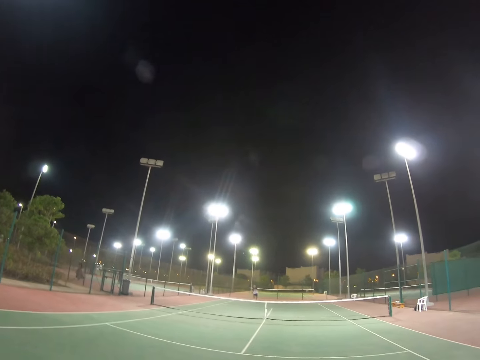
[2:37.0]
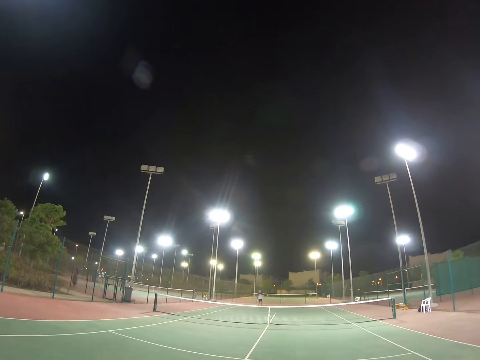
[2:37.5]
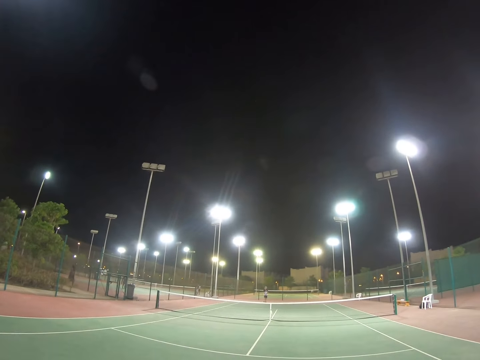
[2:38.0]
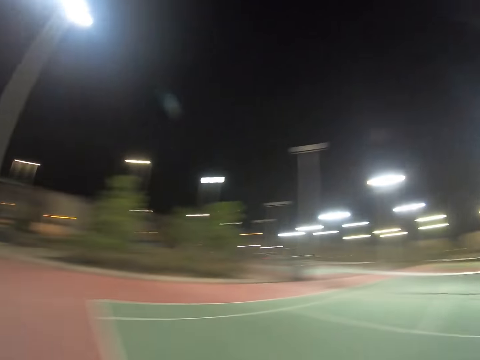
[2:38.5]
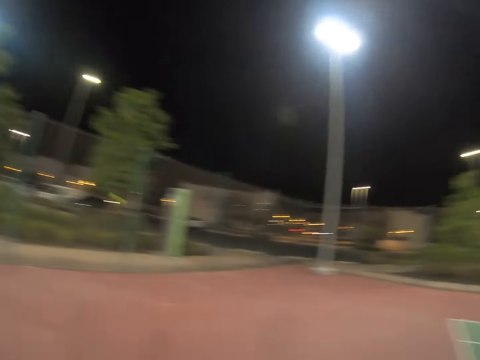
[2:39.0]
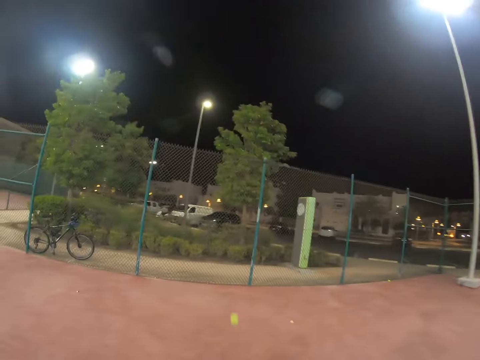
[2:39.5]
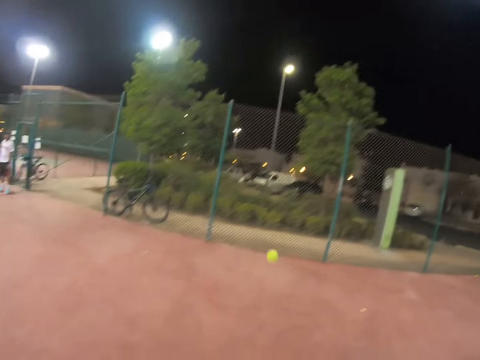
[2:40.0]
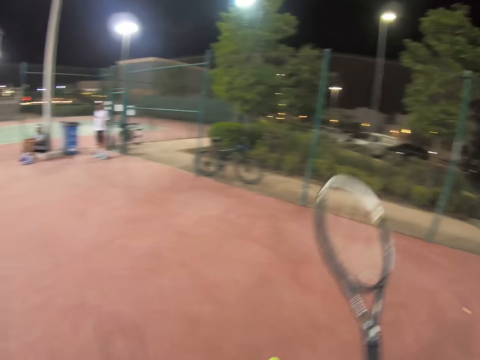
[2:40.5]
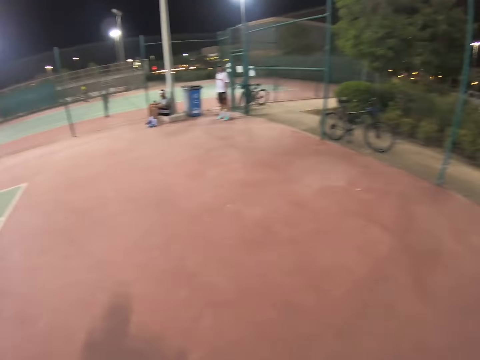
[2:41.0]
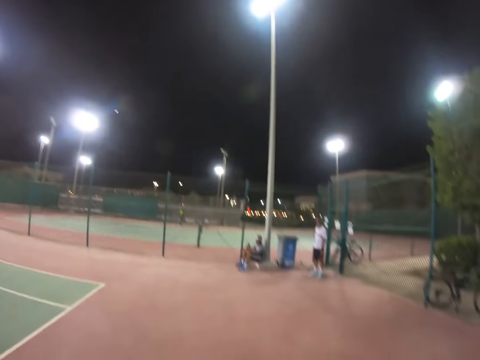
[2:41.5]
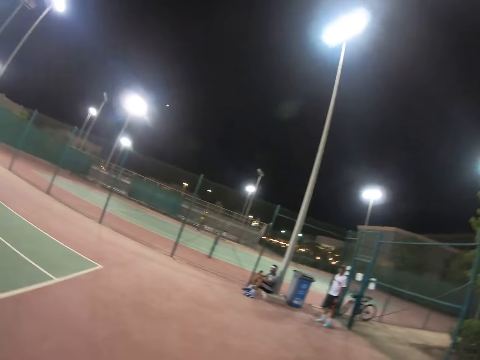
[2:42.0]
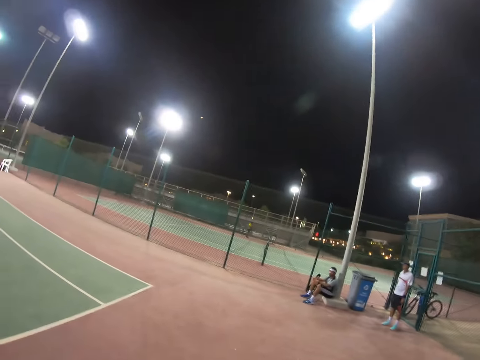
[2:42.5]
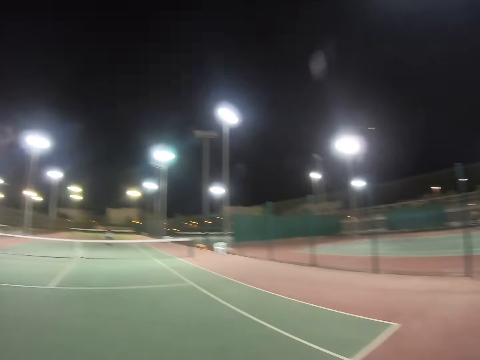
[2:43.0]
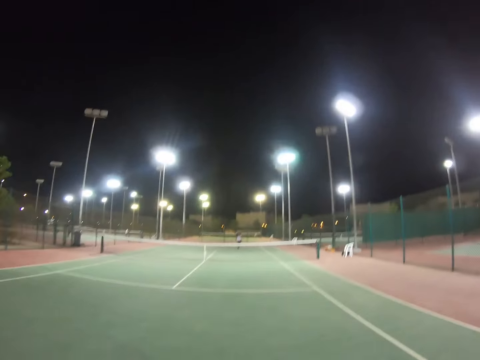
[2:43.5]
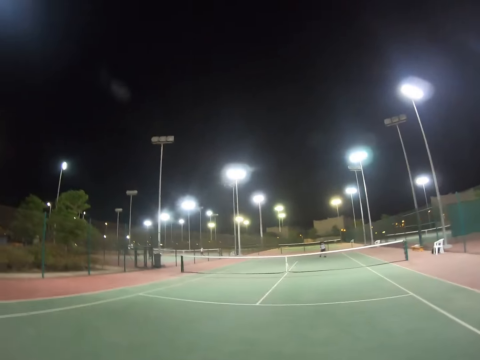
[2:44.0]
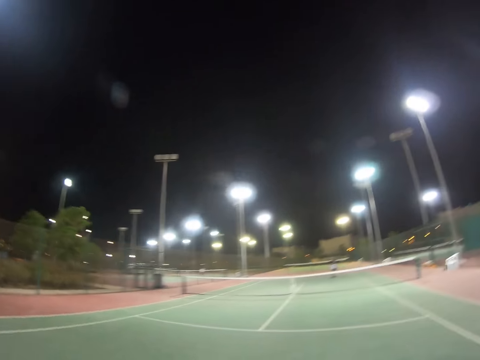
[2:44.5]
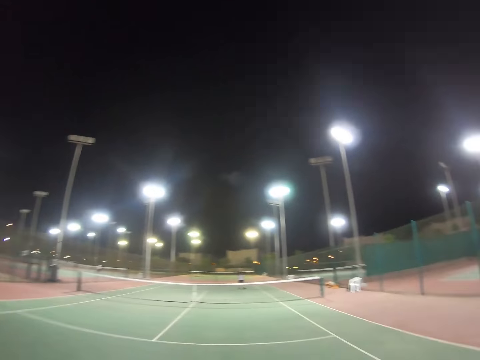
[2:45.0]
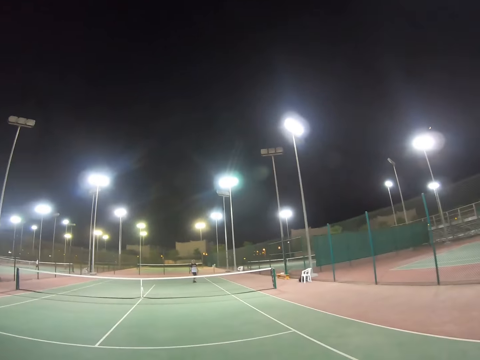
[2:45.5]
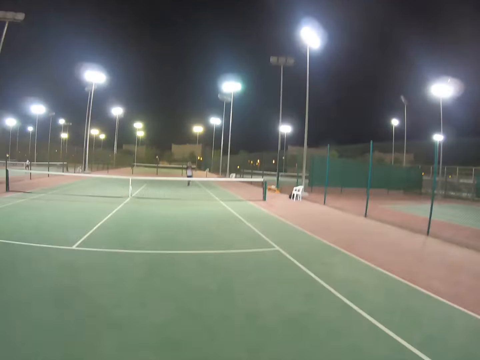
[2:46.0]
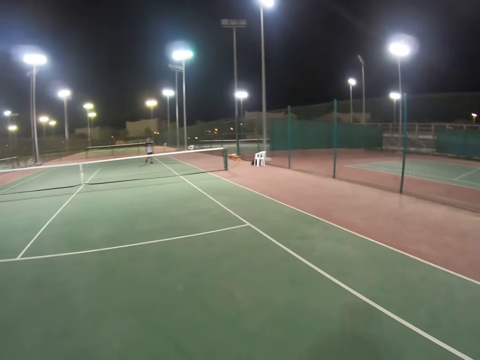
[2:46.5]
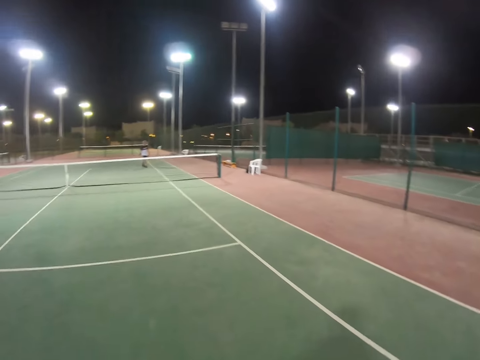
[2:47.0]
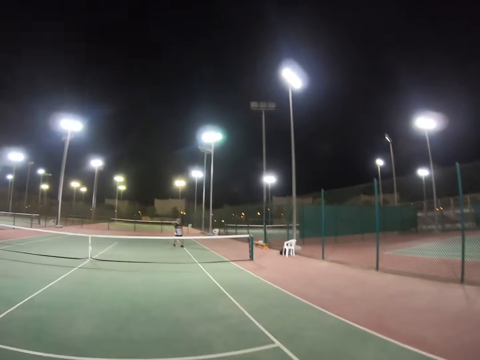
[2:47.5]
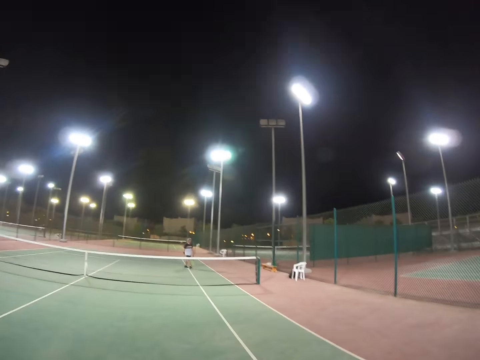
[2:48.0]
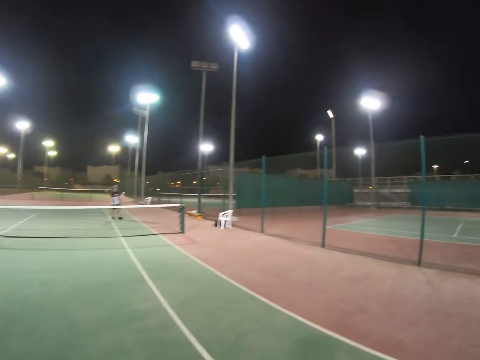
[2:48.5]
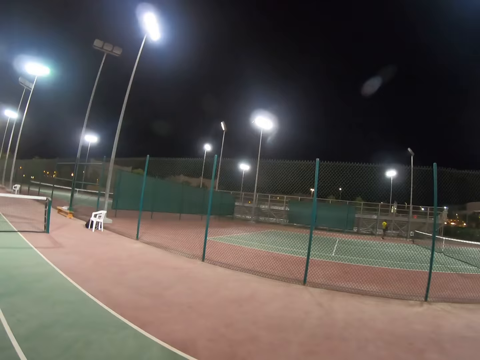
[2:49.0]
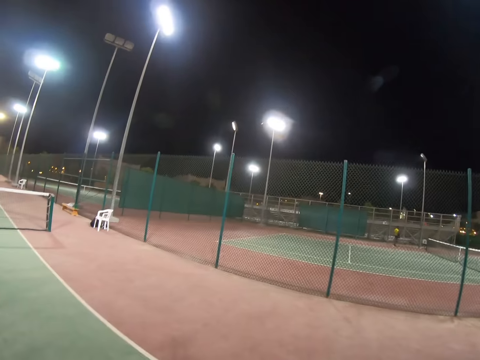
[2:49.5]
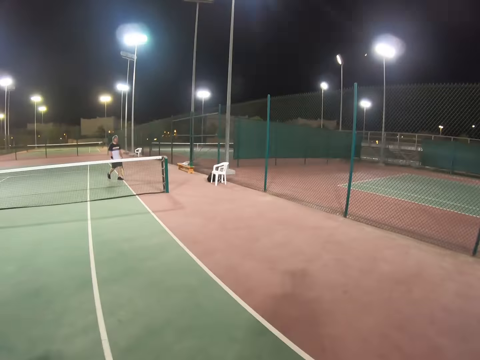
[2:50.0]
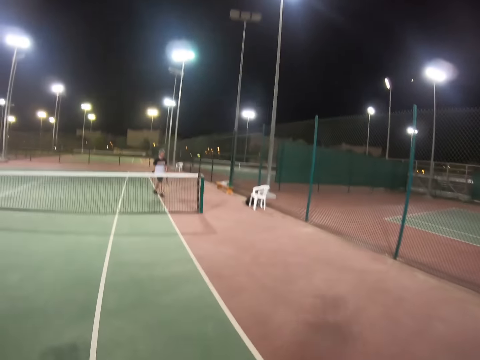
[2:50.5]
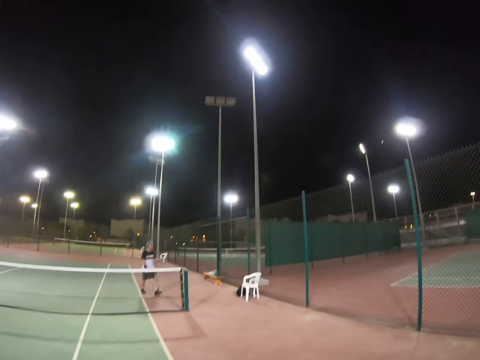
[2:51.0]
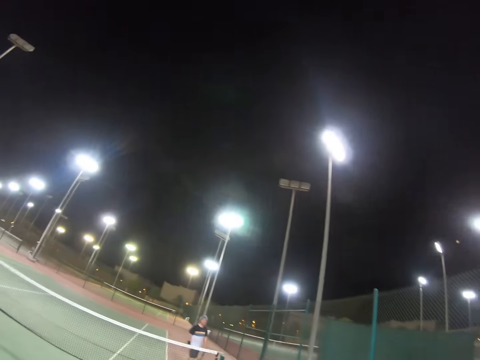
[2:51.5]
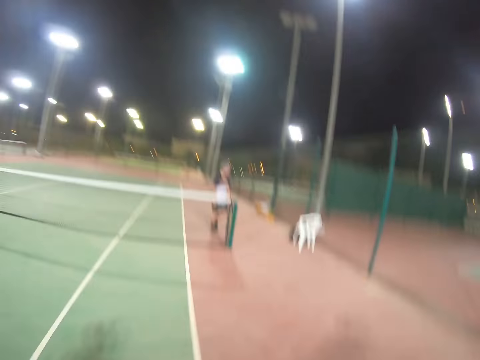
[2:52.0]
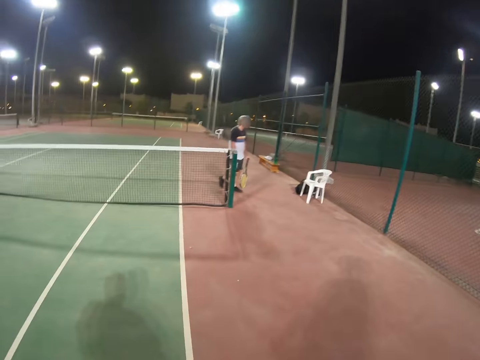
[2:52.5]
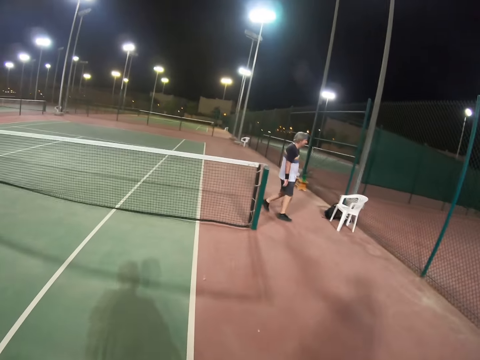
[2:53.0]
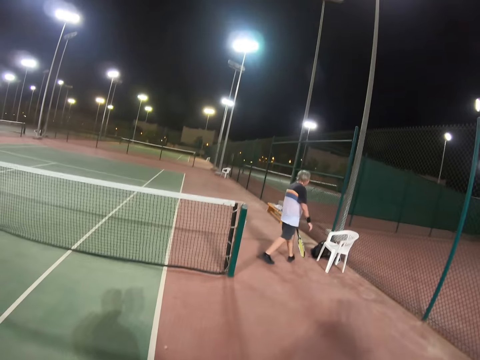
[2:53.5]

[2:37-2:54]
A man kicks a tennis ball with a racket. The camera wearer walks around a field. They hit the tennis ball with a racket. They walk around the field. The man walks around the field. The camera wearer walks around the field.

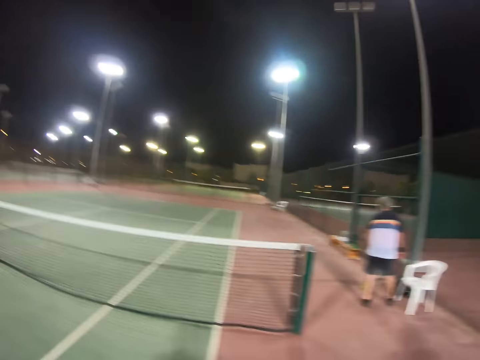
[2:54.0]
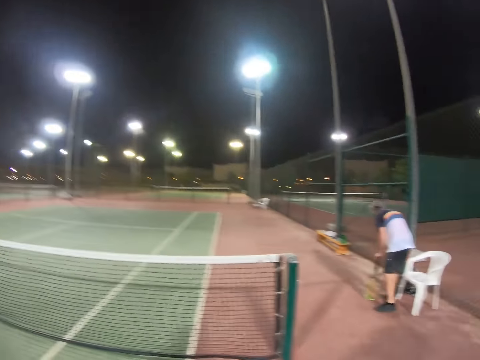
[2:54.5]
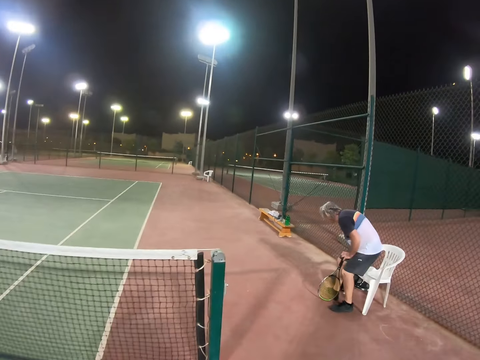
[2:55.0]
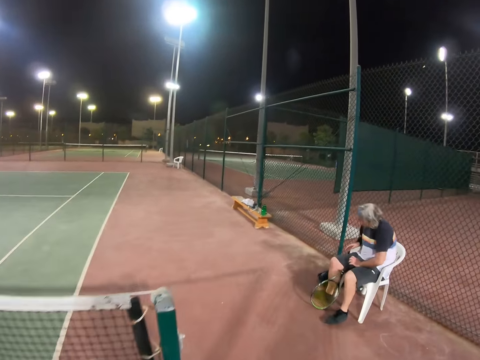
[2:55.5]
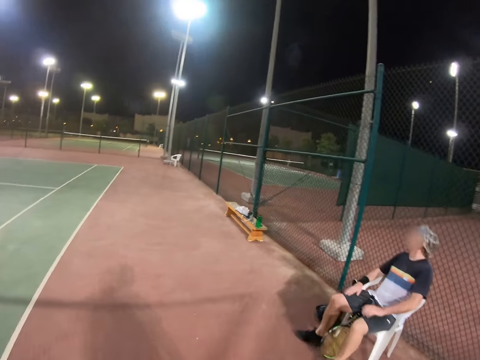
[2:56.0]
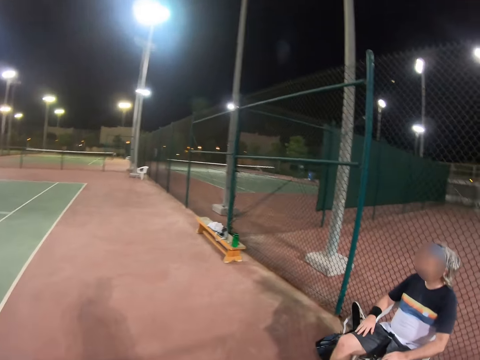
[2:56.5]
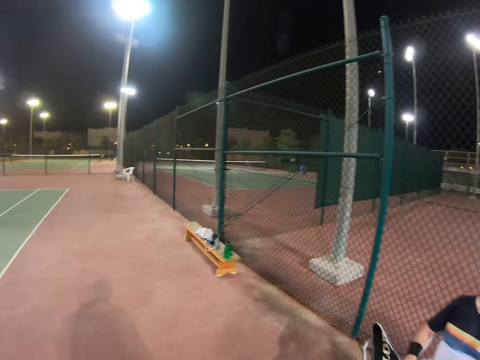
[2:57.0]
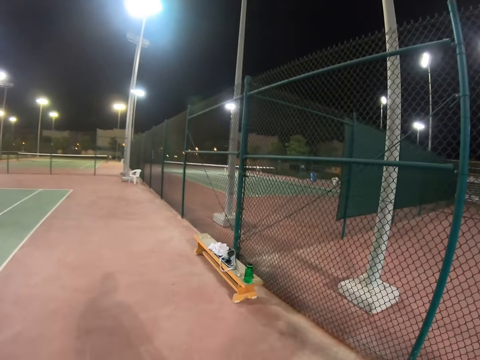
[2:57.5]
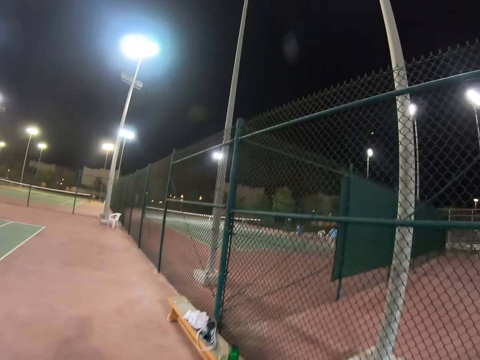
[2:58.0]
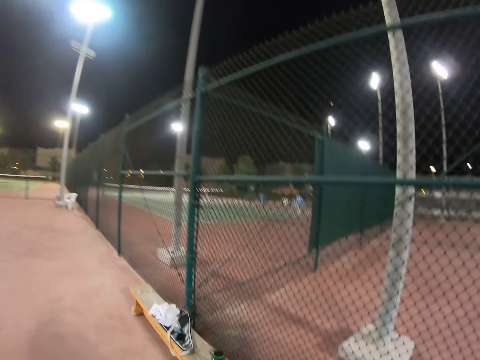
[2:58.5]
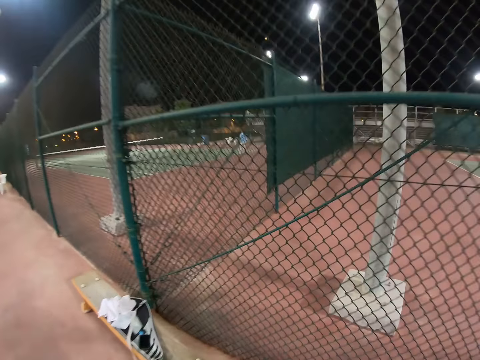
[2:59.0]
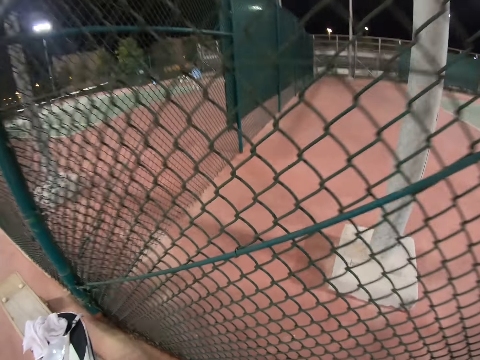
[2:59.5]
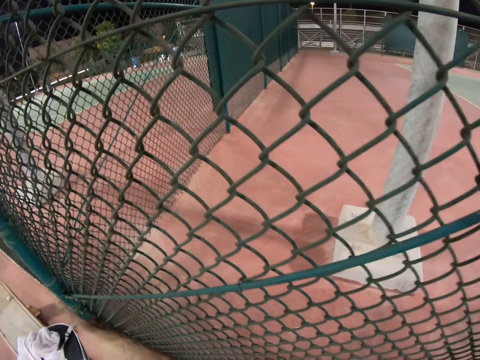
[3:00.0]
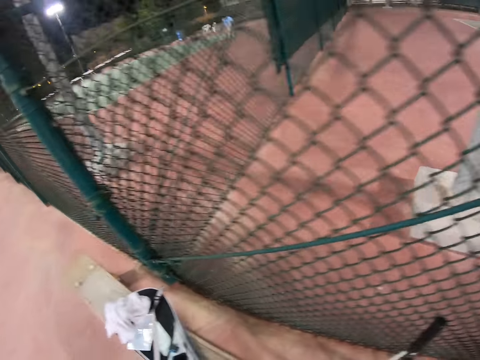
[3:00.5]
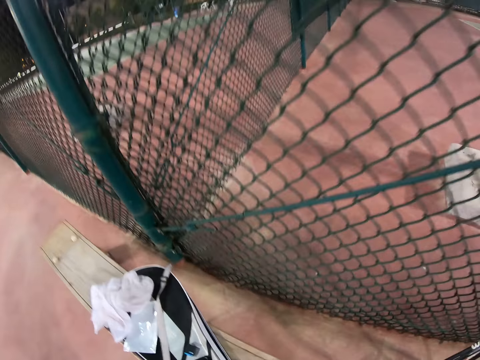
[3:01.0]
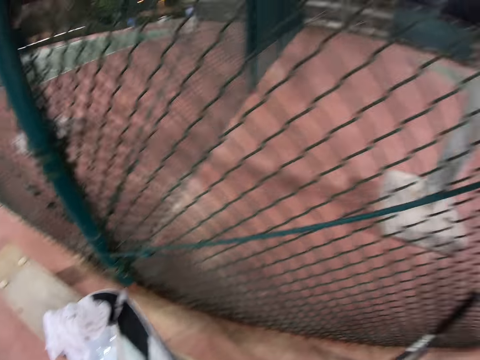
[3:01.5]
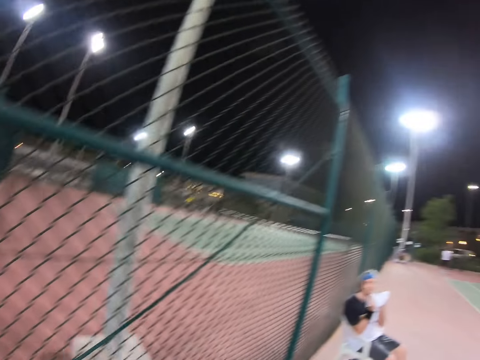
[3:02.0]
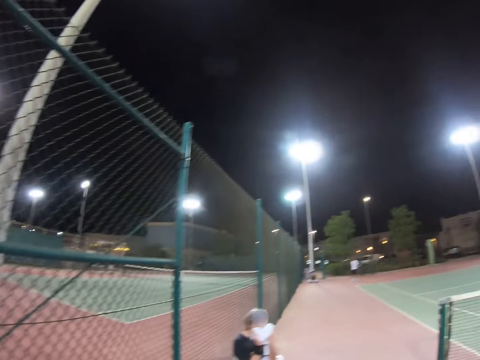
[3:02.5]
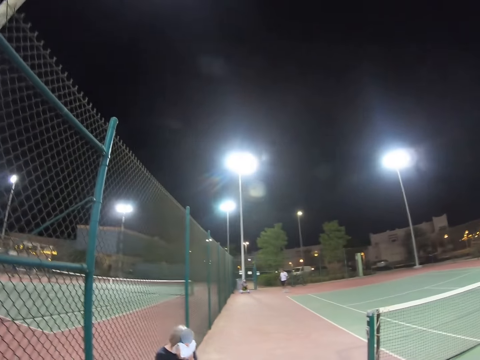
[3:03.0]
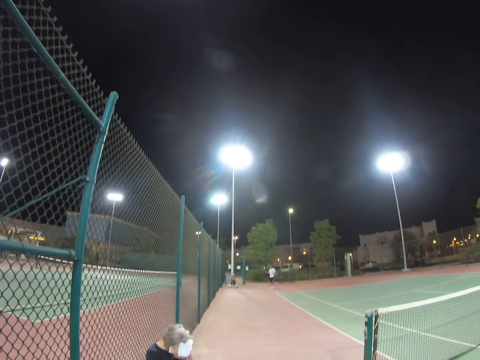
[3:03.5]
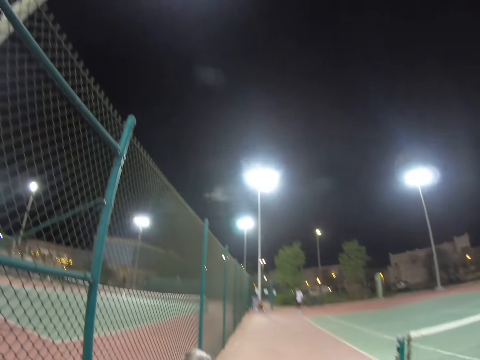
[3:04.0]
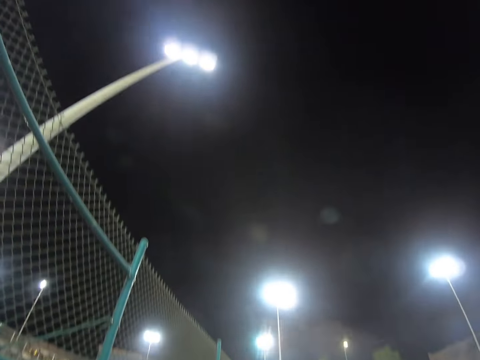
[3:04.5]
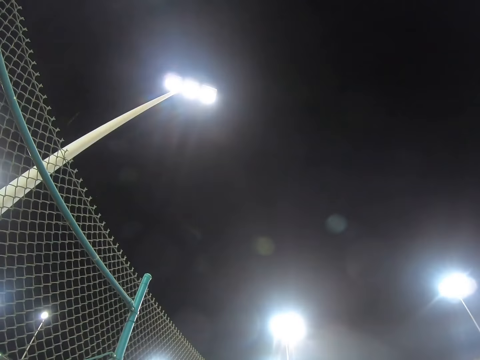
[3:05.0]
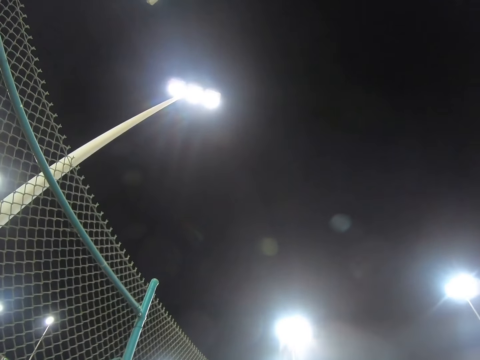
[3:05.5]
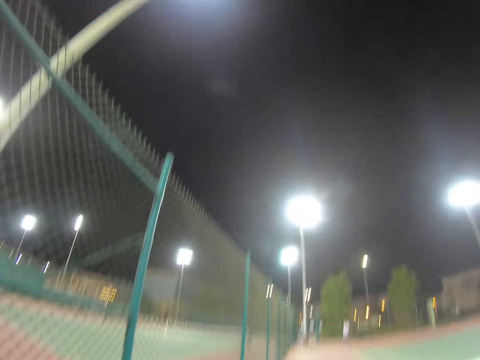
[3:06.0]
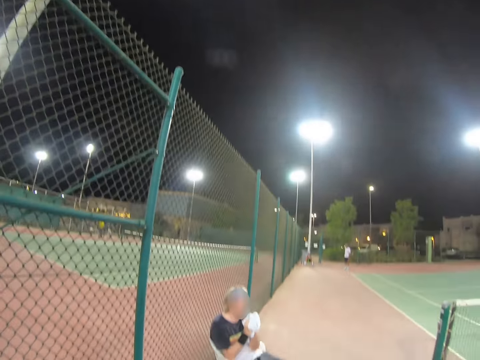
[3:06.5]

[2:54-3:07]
A man sits down on a chair. The camera wearer walks around a field. They look around the field.
